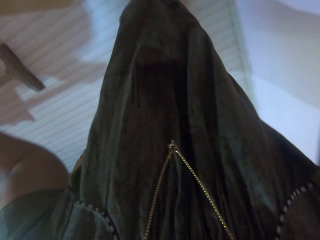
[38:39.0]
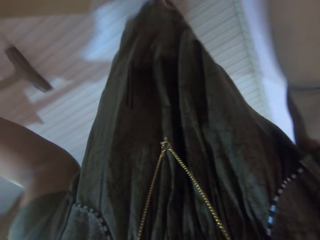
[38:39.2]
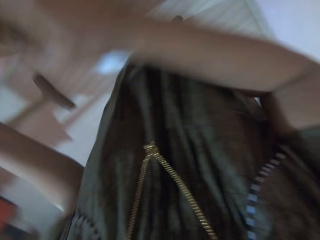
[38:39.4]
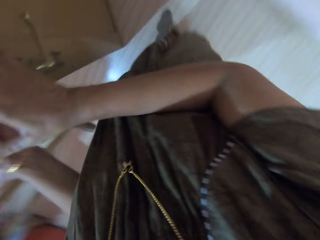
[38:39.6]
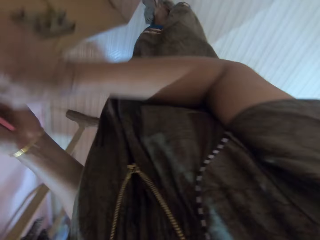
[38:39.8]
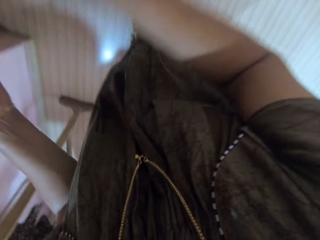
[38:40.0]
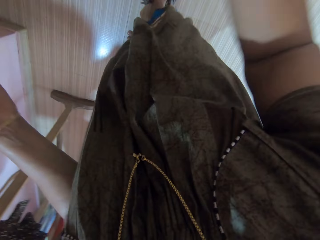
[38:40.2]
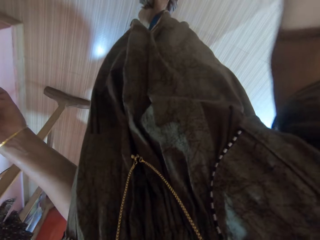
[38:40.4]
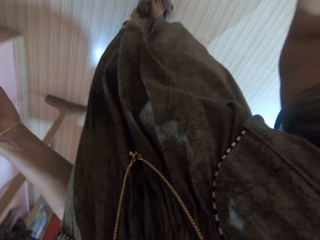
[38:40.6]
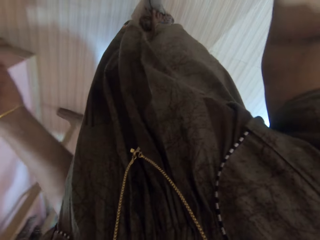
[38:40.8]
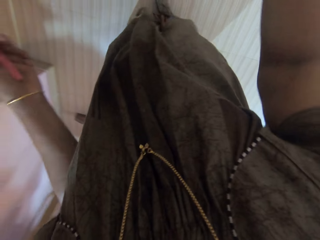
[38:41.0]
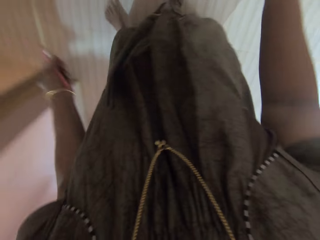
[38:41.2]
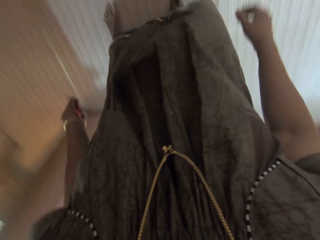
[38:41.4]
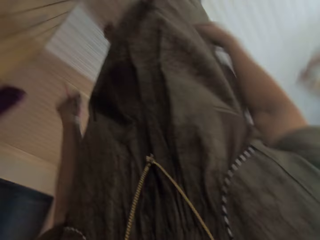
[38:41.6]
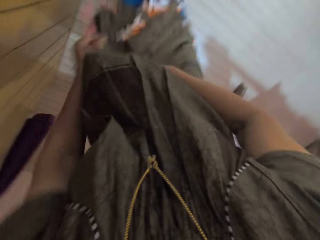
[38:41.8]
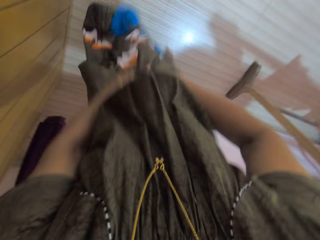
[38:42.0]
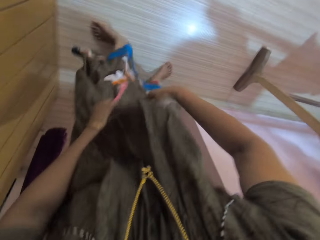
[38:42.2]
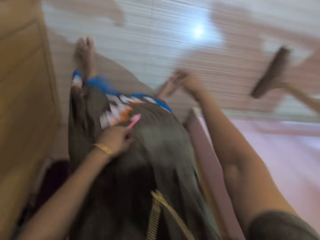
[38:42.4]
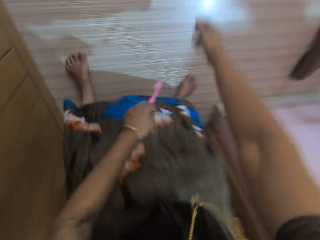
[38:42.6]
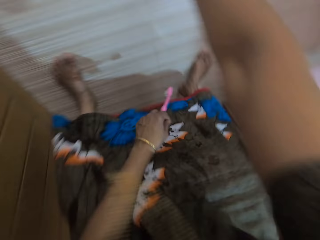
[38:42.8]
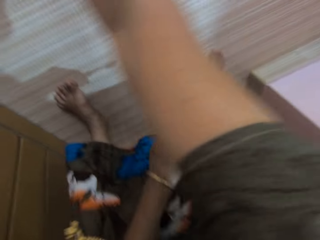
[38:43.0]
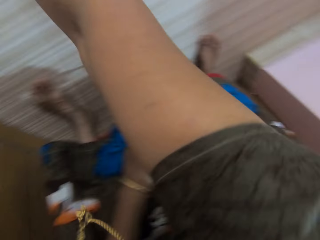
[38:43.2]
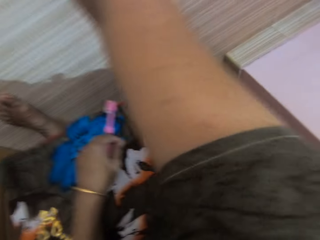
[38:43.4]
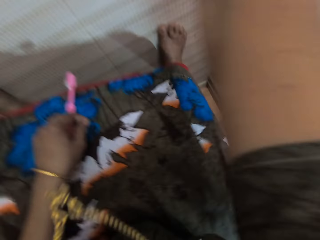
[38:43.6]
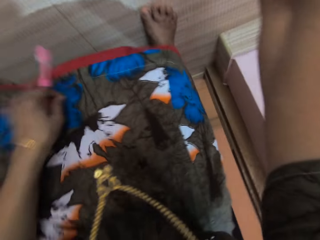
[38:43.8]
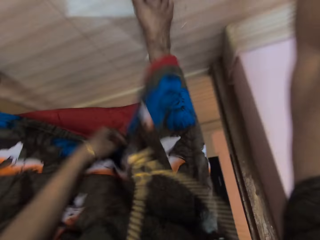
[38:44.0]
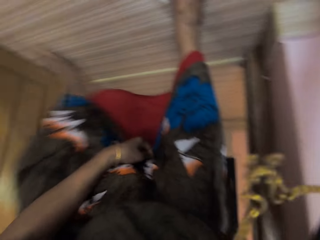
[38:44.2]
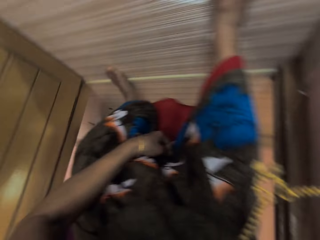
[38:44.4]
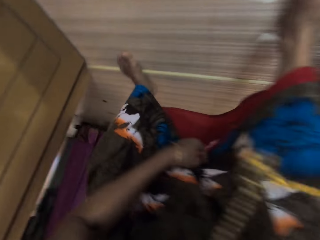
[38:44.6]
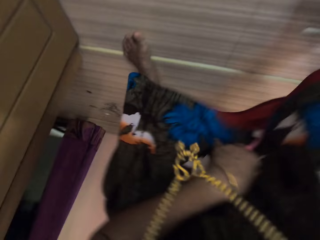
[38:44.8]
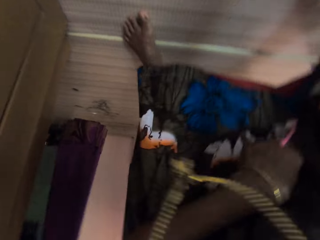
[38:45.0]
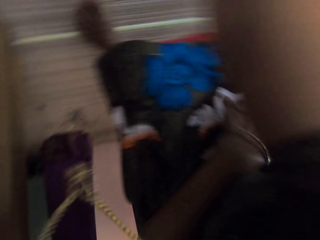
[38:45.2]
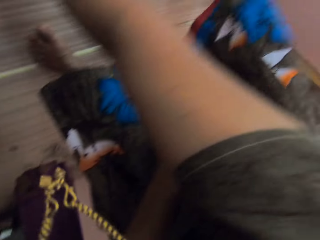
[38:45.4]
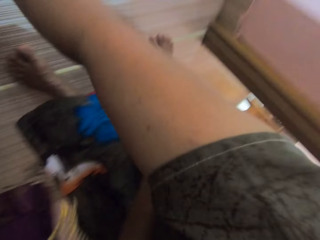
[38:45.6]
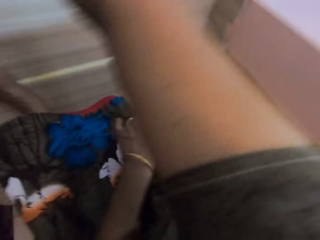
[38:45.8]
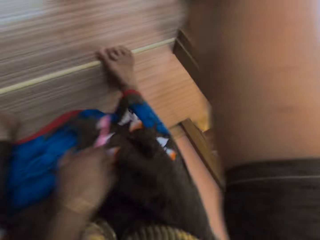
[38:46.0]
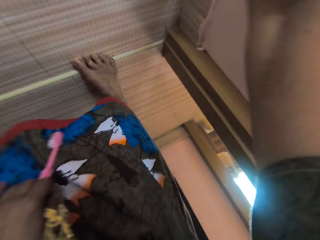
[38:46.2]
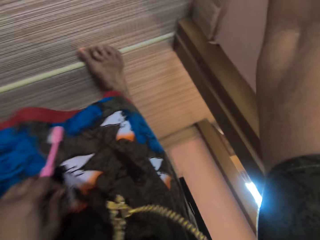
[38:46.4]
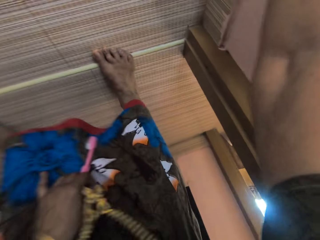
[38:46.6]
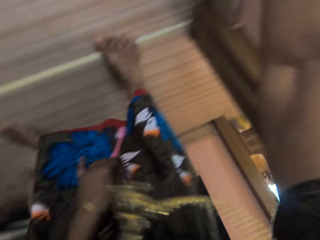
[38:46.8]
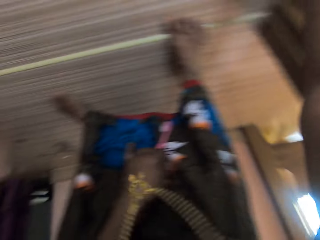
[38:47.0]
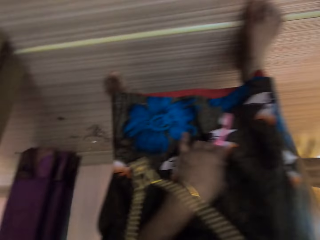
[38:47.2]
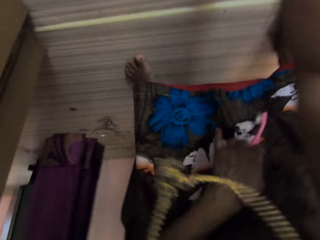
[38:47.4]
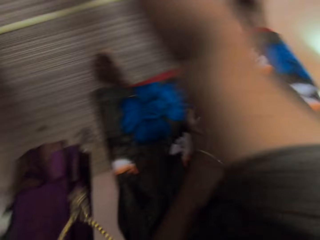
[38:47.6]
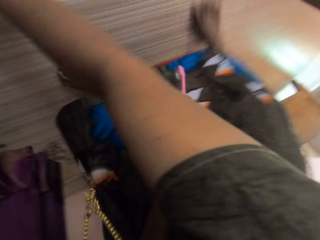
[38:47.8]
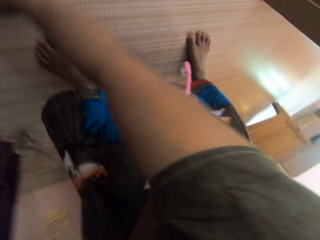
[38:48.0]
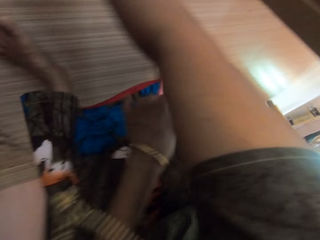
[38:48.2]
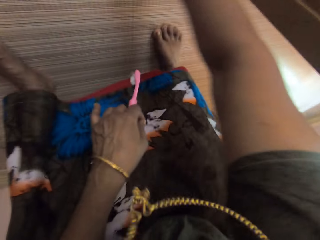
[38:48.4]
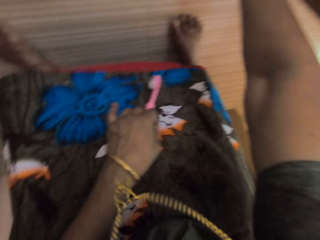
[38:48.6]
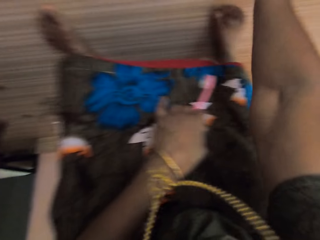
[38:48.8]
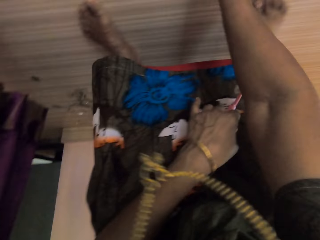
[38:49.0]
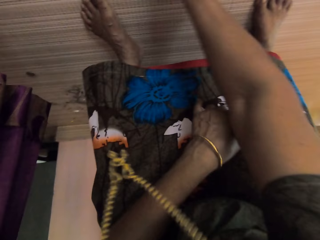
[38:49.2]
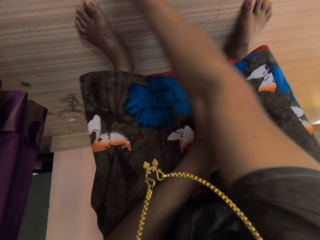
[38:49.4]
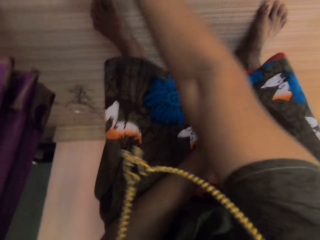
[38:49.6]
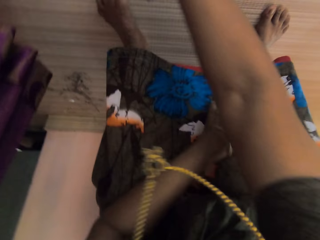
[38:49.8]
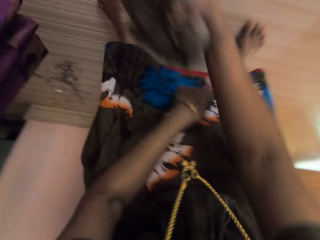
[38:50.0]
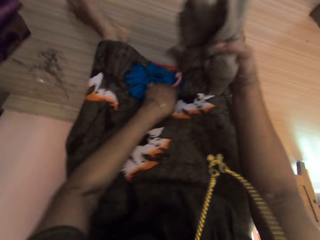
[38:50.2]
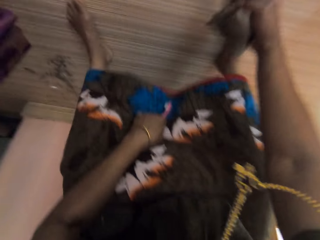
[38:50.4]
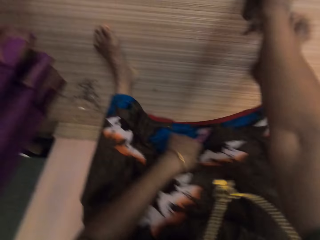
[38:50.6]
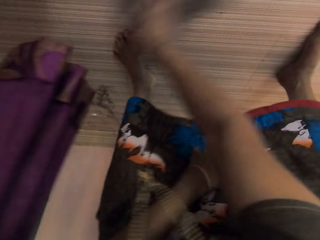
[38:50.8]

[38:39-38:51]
The camera wearer opens the wardrobe door with her right hand. She bends down and cleans the floor with the rag in her right hand.

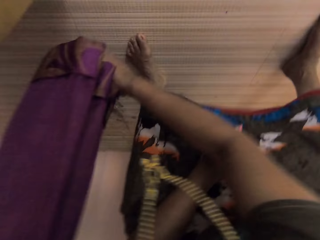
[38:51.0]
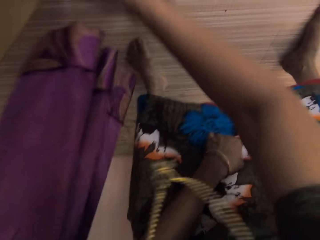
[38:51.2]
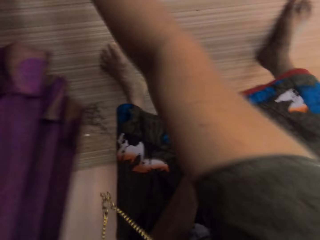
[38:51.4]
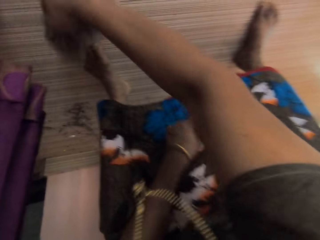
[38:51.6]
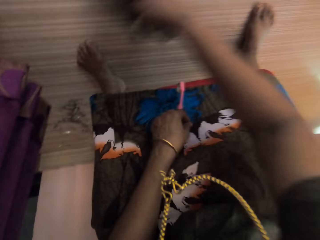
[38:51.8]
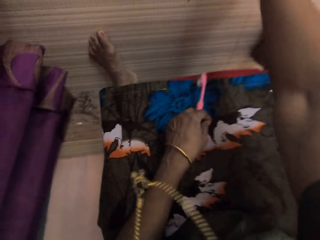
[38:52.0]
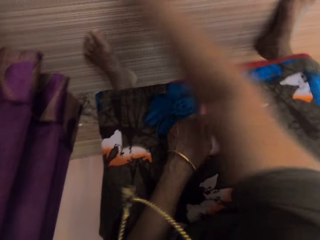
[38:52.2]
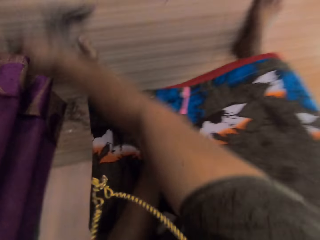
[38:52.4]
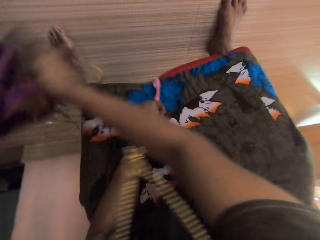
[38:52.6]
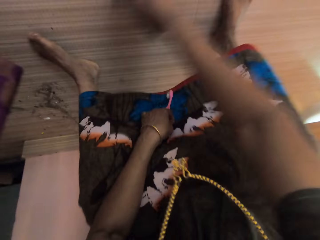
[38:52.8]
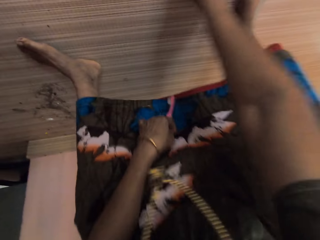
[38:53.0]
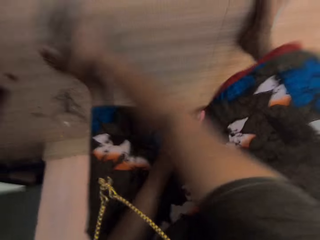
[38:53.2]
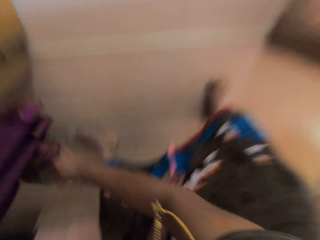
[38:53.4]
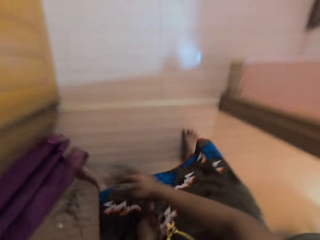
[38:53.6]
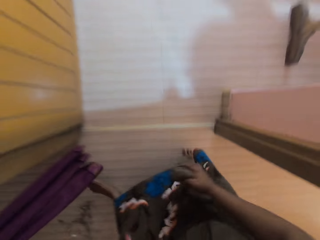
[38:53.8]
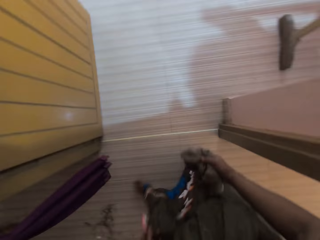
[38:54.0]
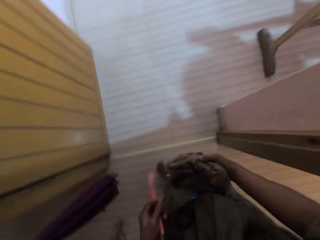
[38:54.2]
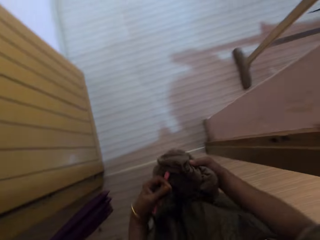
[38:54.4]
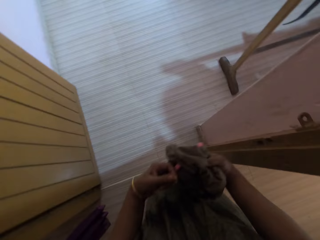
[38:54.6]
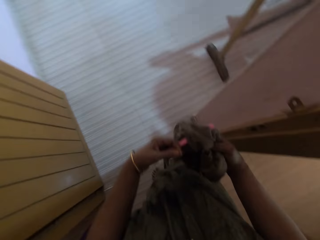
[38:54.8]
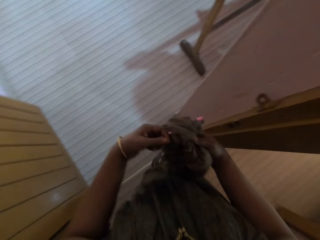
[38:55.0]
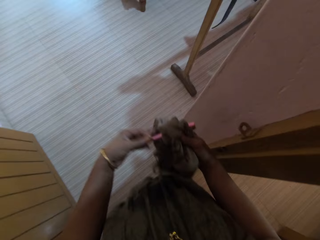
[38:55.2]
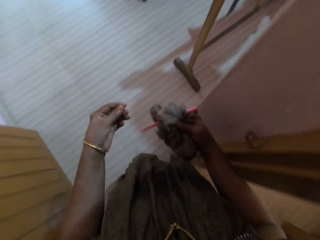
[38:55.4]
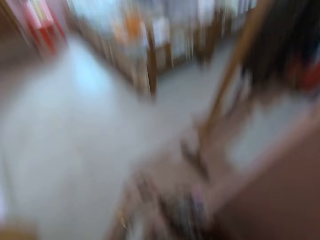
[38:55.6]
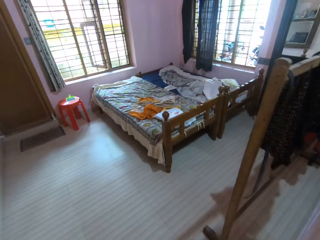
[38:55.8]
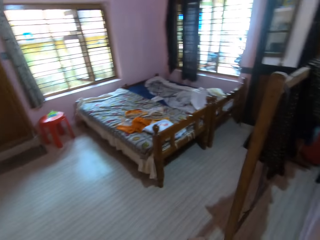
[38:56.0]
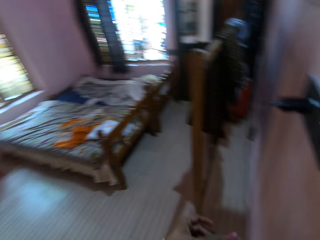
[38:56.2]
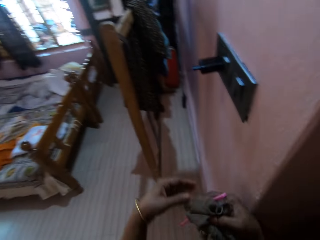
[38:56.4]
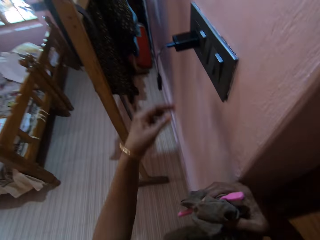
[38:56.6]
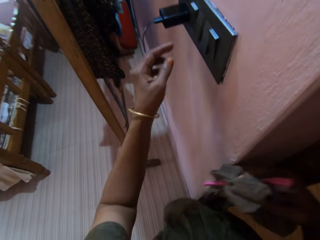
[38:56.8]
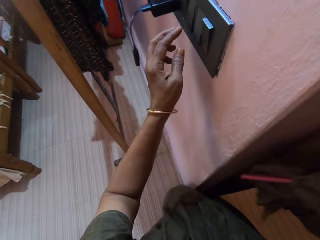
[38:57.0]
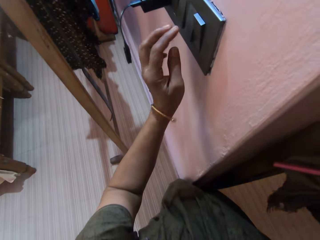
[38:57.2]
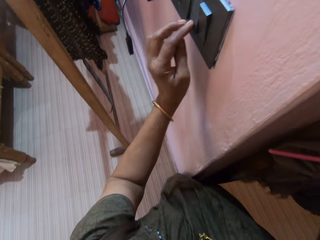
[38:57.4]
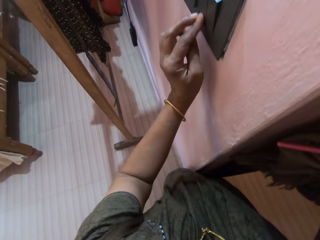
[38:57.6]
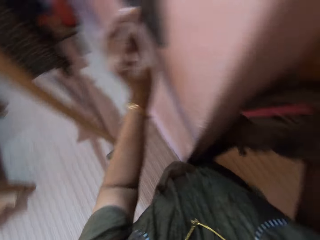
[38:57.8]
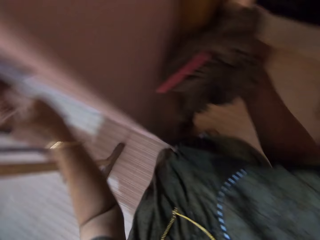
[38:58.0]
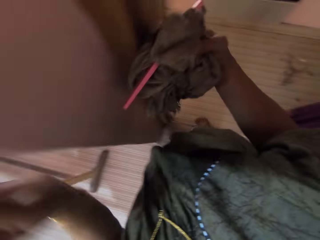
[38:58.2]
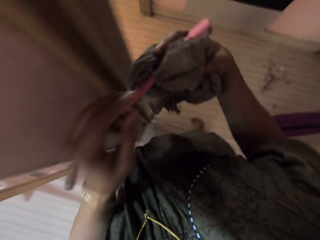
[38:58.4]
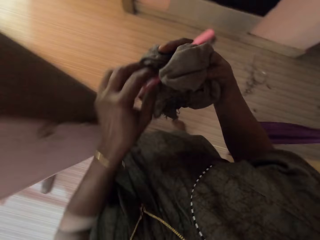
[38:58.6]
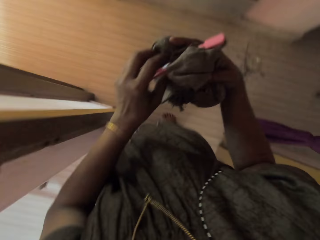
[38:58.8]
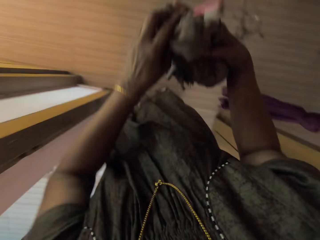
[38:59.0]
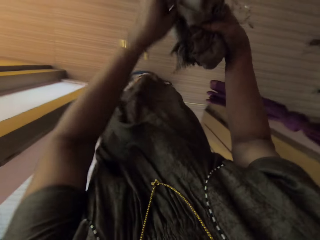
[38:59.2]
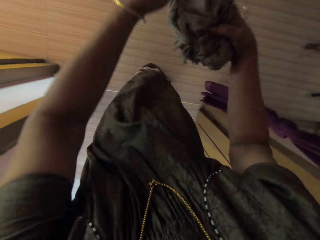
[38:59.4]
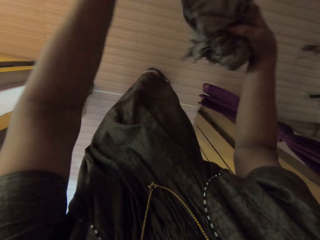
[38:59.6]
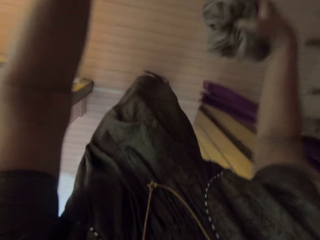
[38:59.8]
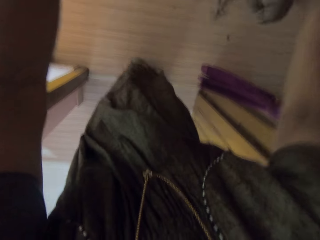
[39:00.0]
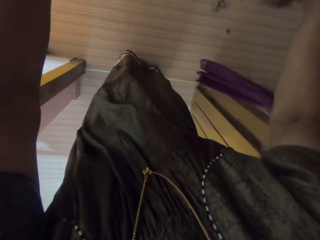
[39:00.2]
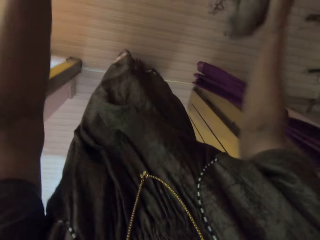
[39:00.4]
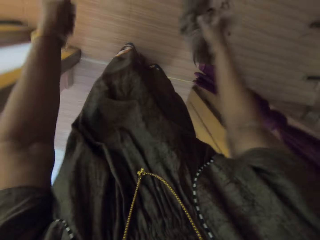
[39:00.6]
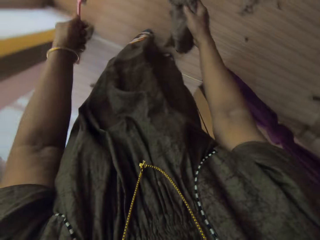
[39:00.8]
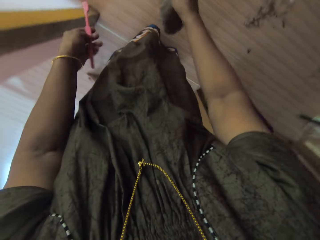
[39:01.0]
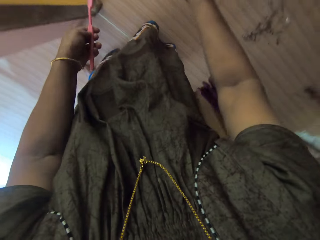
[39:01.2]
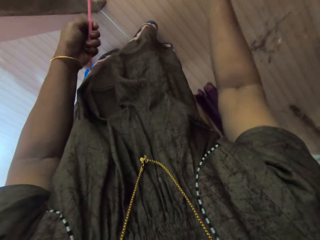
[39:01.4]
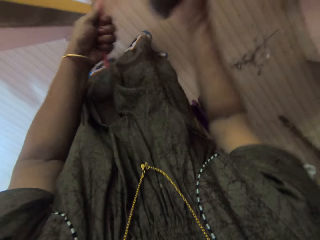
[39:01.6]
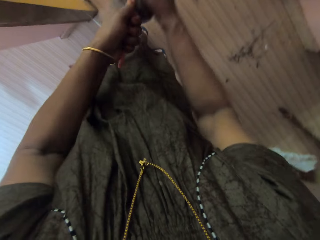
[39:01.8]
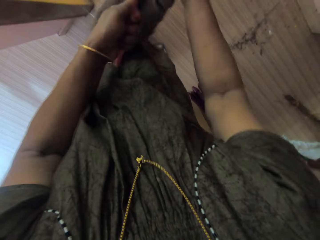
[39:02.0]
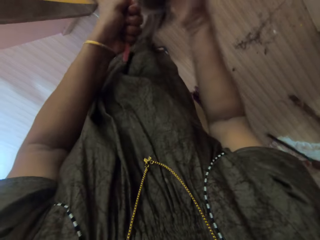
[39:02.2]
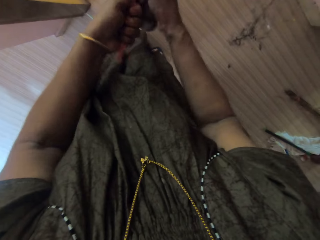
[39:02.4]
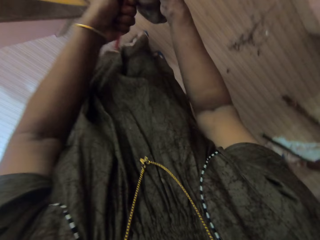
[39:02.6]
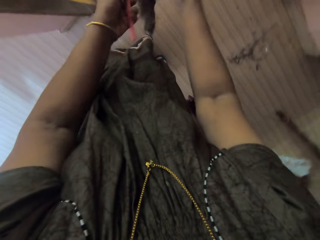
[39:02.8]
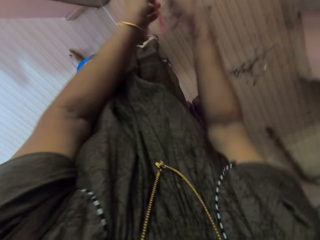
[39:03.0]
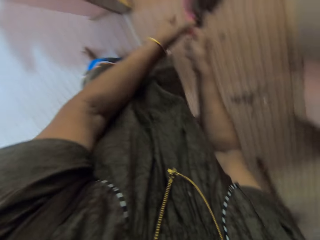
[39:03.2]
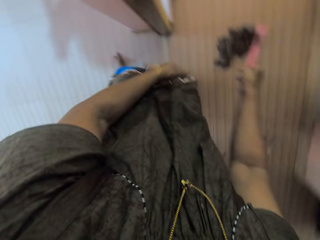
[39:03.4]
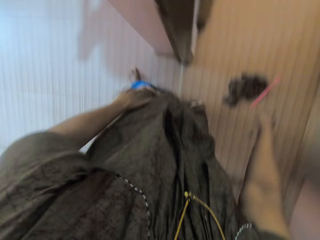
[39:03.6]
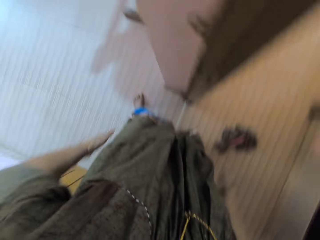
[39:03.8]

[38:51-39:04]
The camera wearer carries the rag up. She passes the rag to her right hand. She switches on the light with her left hand. She passes the toothbrush to her left hand. She shakes the cloth. She removes dirt from the toothbrush with the rag. She drops the rag on the floor with her right hand.
